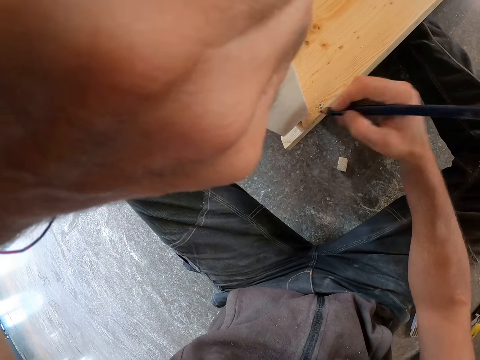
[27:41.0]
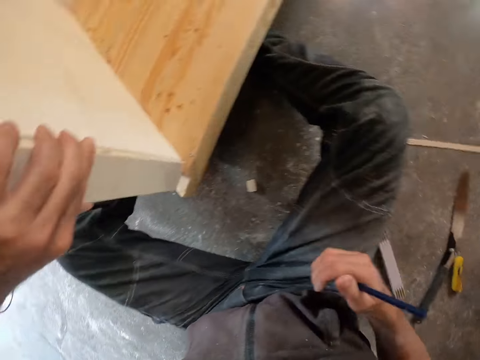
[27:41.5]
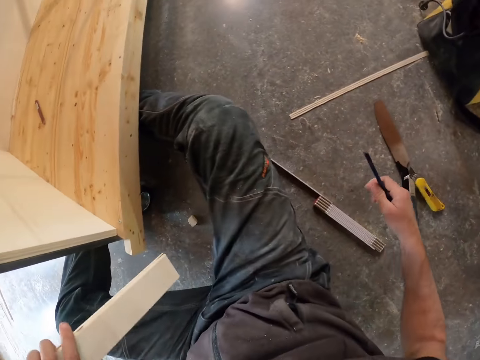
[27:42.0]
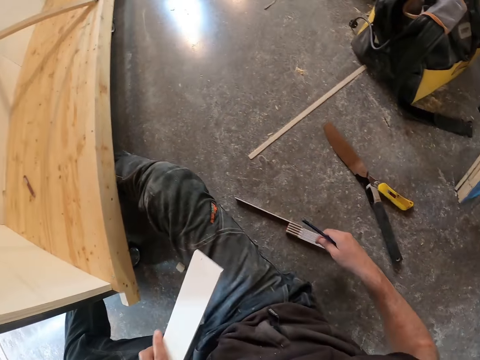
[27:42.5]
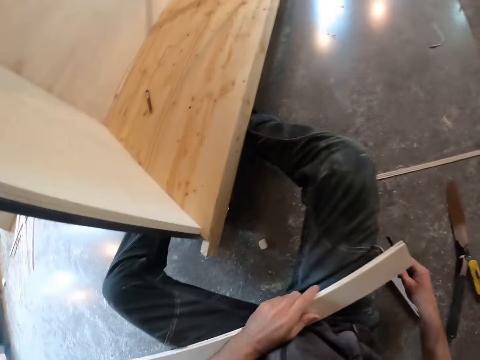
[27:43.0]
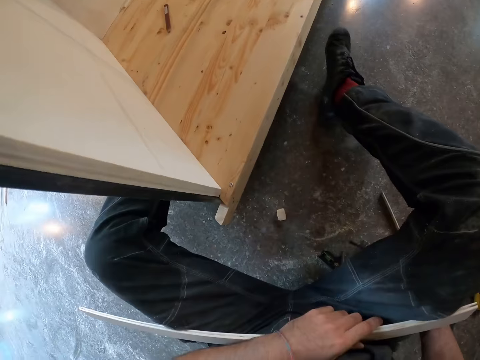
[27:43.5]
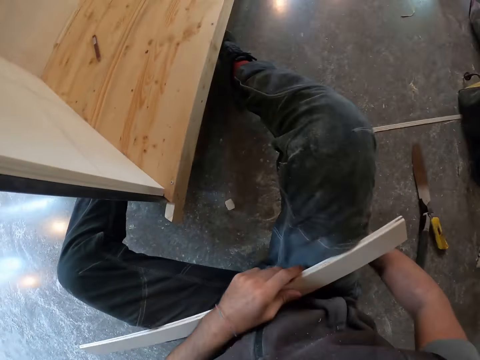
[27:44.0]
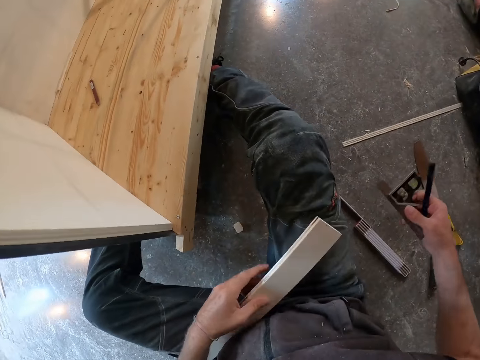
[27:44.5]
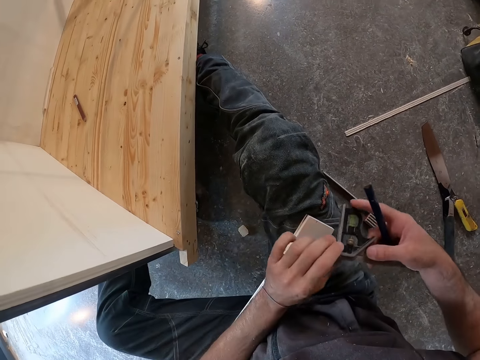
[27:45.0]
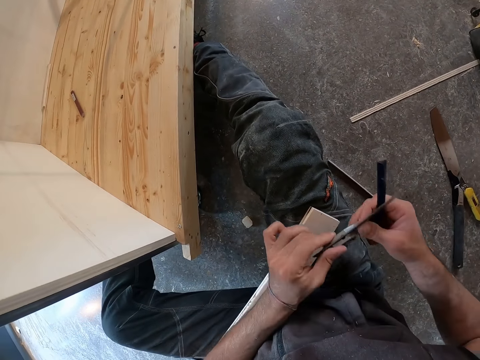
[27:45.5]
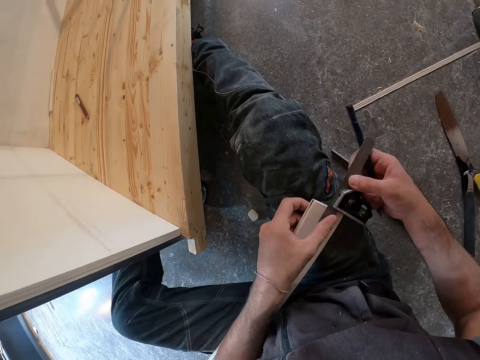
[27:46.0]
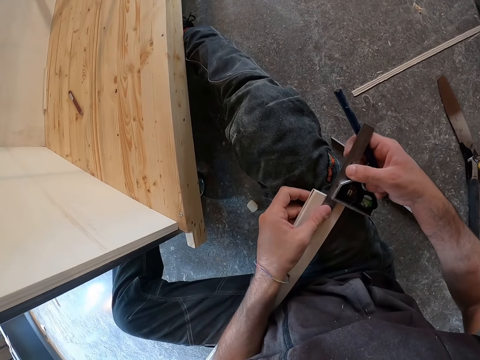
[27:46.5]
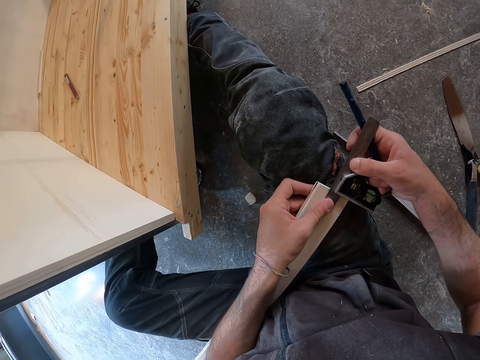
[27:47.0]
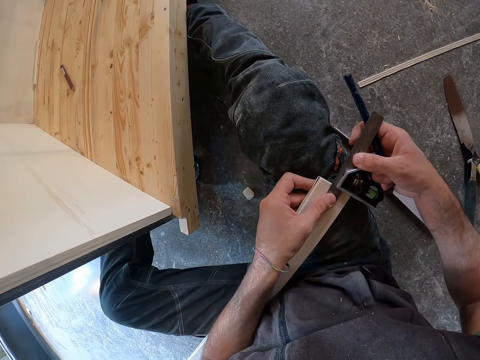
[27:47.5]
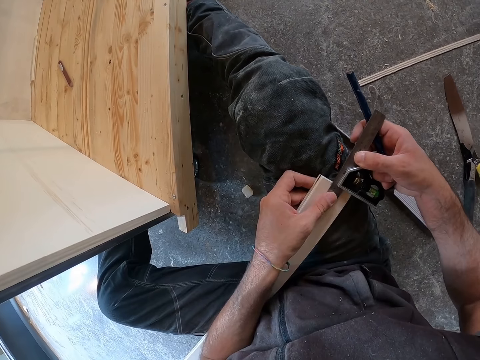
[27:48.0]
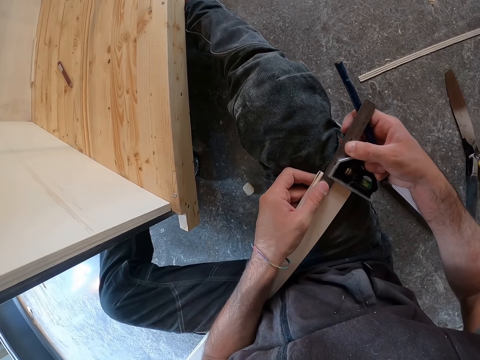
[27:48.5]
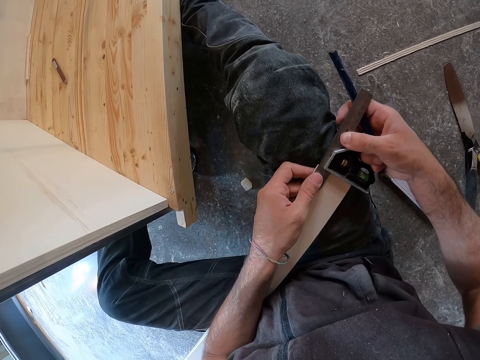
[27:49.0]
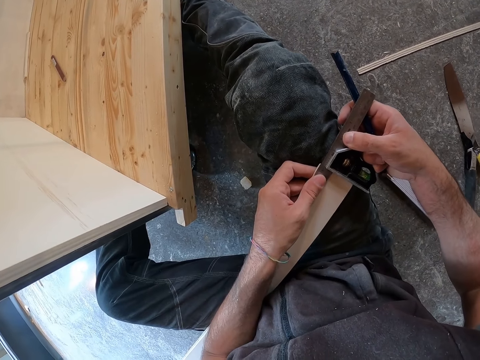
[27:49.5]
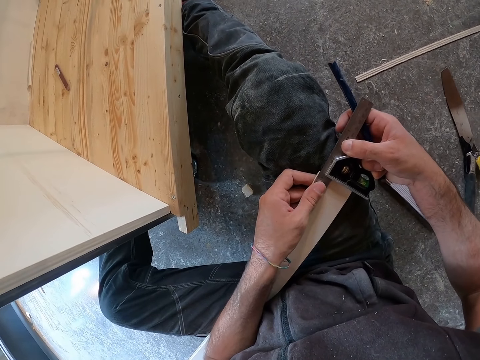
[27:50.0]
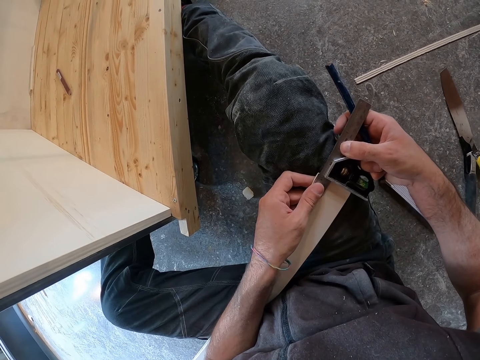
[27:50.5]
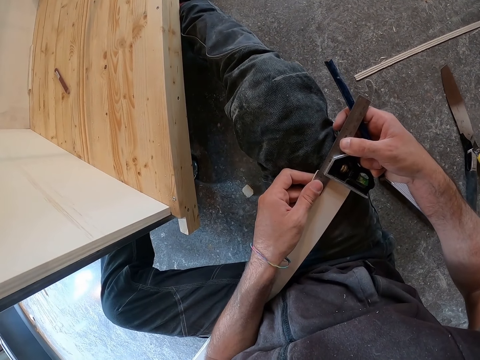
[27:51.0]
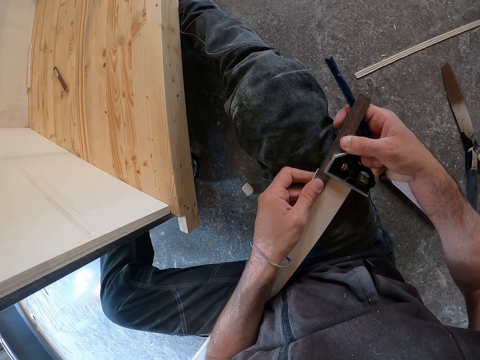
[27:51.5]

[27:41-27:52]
The camera wearer looks around the floor. He removes the piece of wood from the wooden structure with his left hand. He picks up a combination square or measuring tool on the floor with his right hand. He holds the combination square with both hands. He turns the measuring tool. He measures the wood. He places the combination square on the piece of wood with both hands.

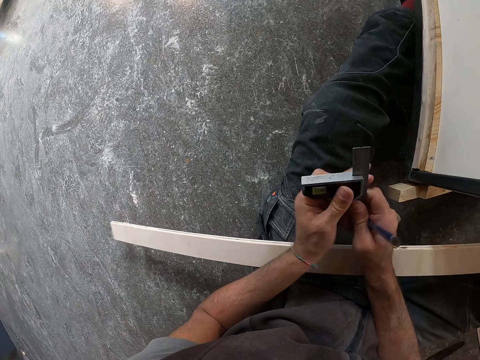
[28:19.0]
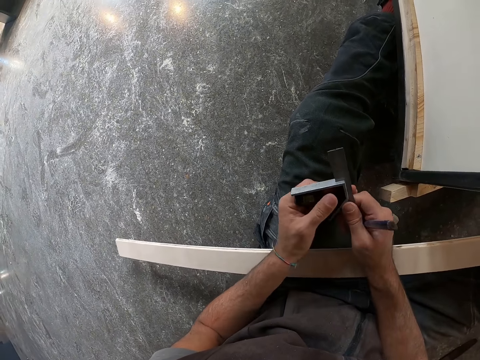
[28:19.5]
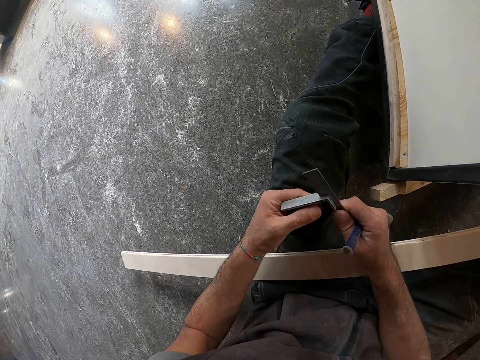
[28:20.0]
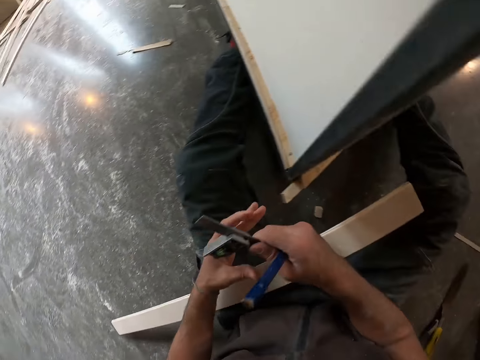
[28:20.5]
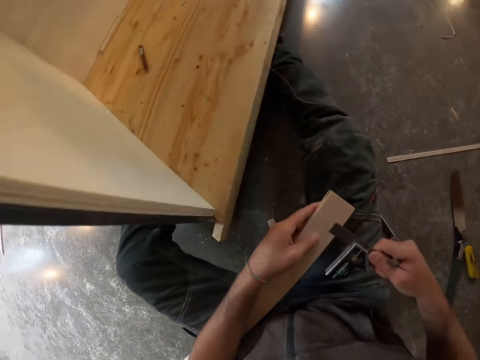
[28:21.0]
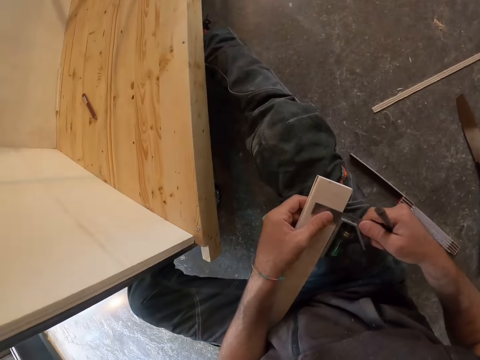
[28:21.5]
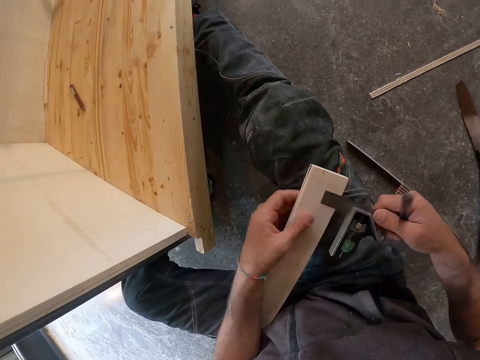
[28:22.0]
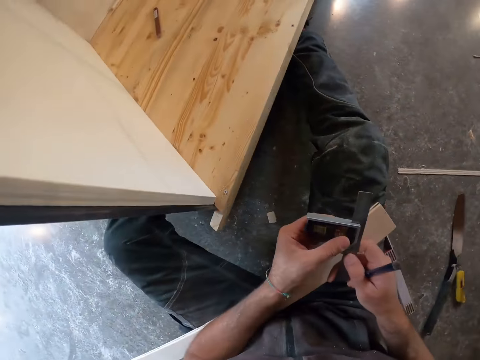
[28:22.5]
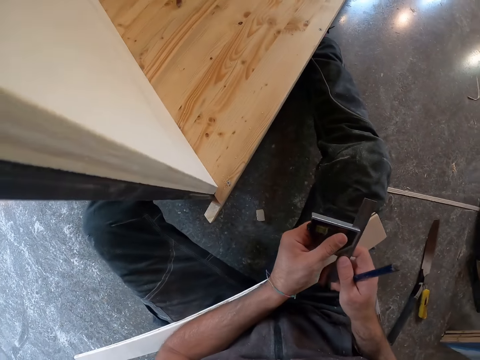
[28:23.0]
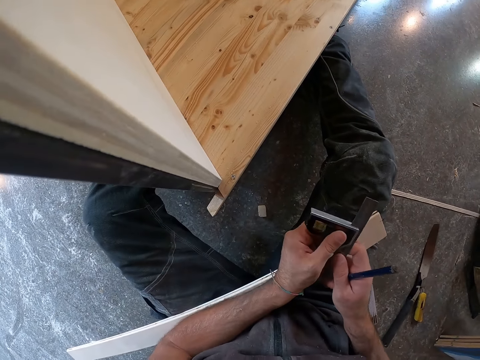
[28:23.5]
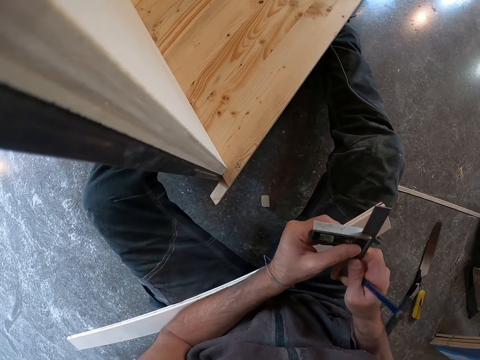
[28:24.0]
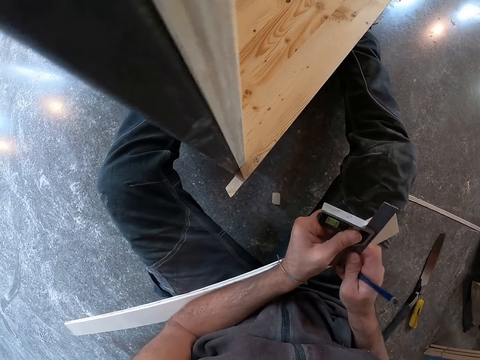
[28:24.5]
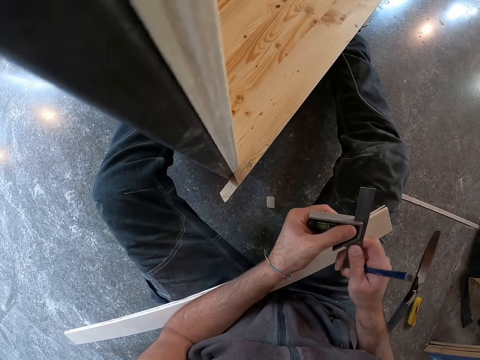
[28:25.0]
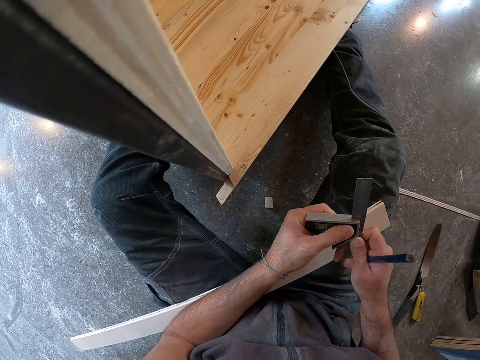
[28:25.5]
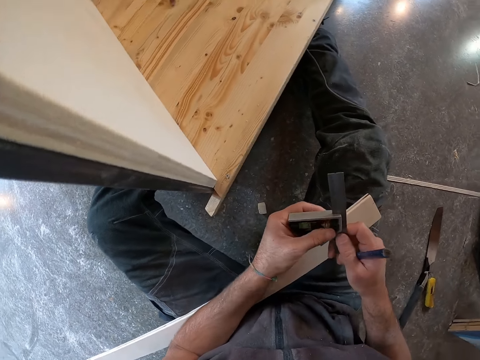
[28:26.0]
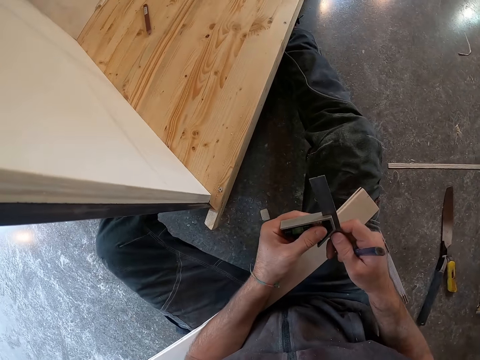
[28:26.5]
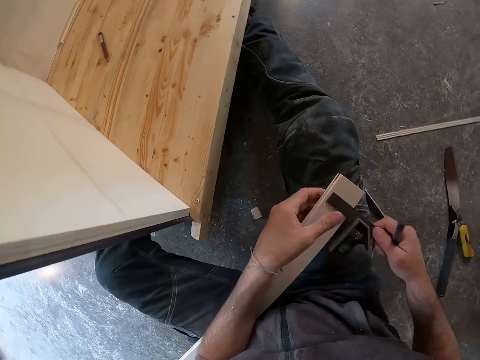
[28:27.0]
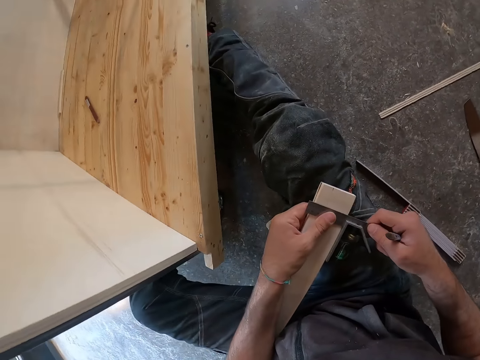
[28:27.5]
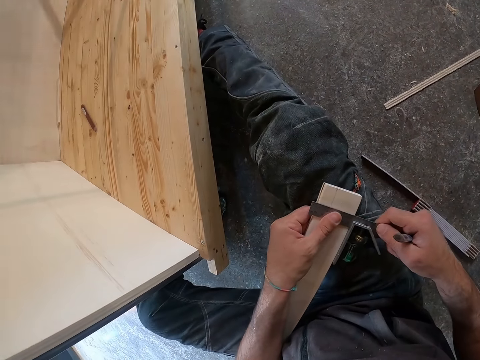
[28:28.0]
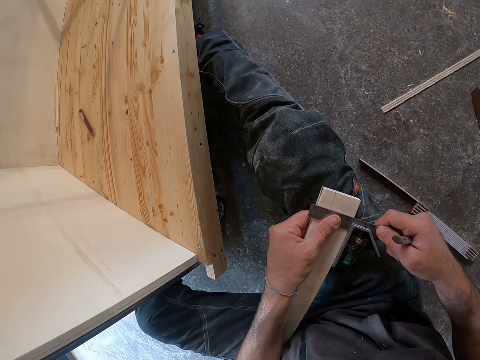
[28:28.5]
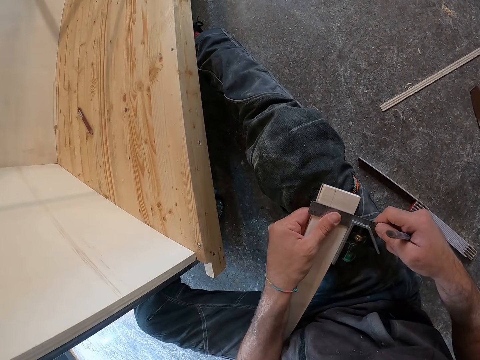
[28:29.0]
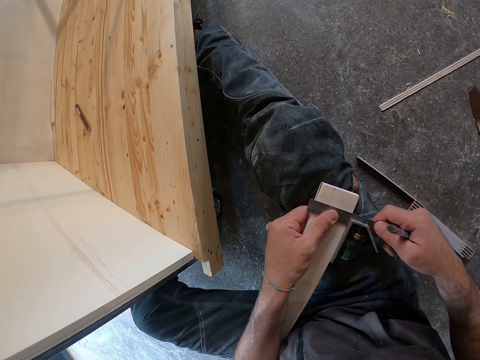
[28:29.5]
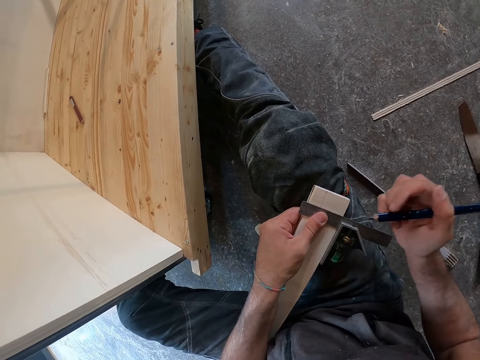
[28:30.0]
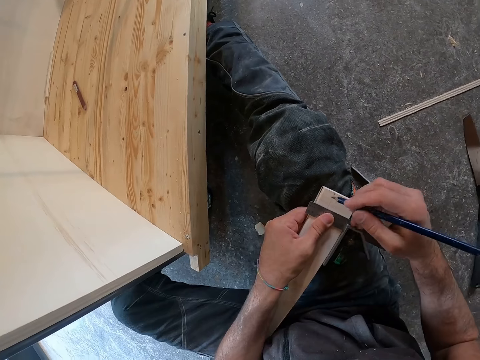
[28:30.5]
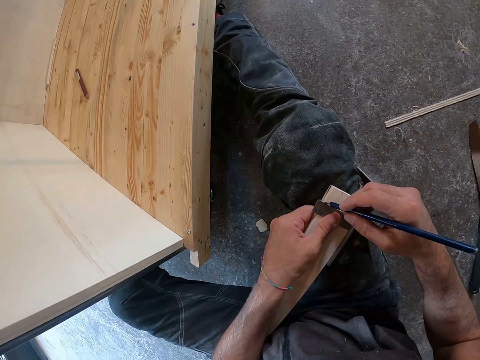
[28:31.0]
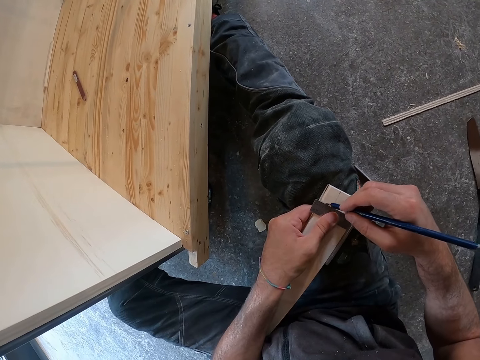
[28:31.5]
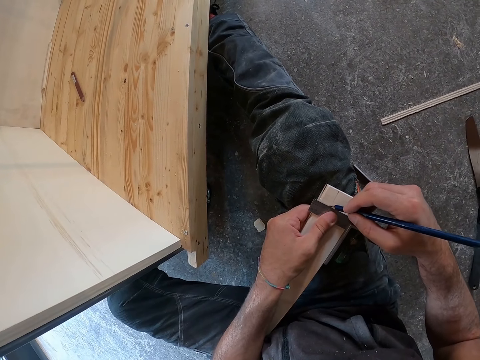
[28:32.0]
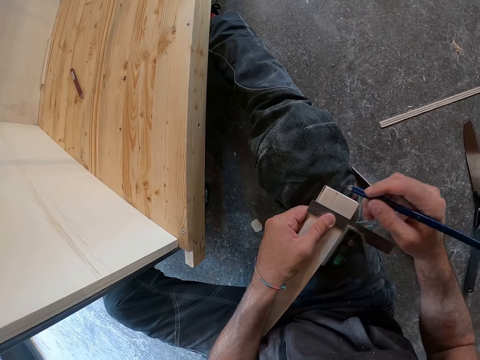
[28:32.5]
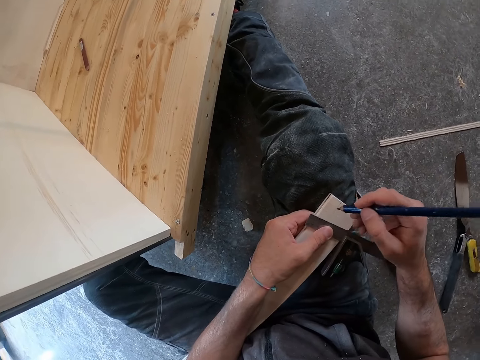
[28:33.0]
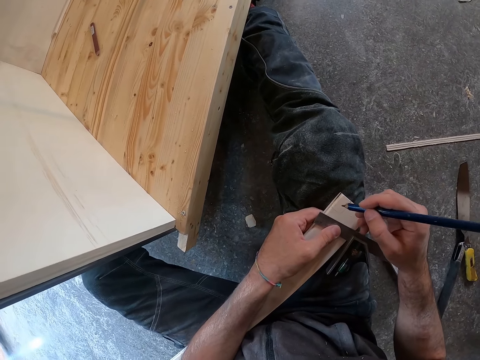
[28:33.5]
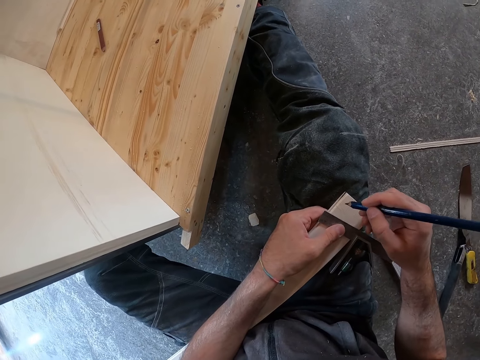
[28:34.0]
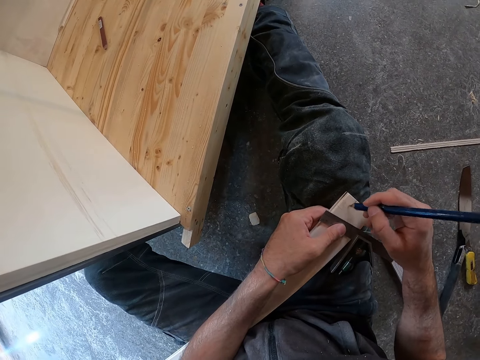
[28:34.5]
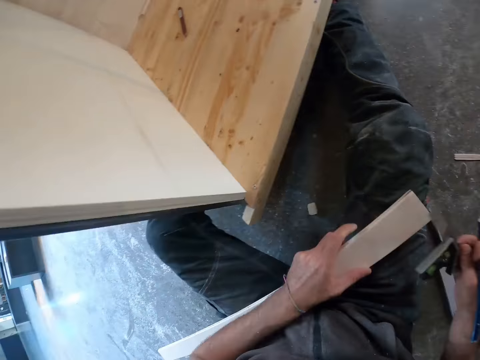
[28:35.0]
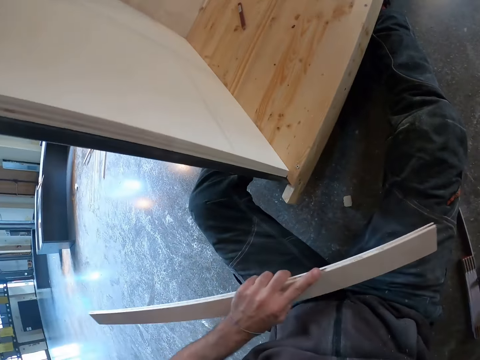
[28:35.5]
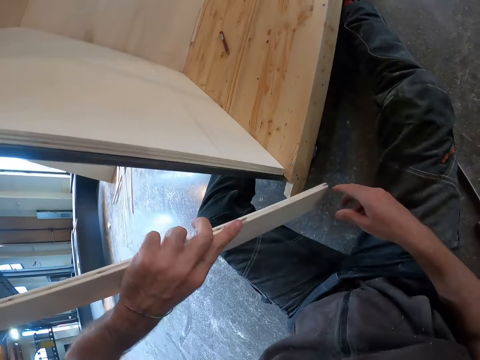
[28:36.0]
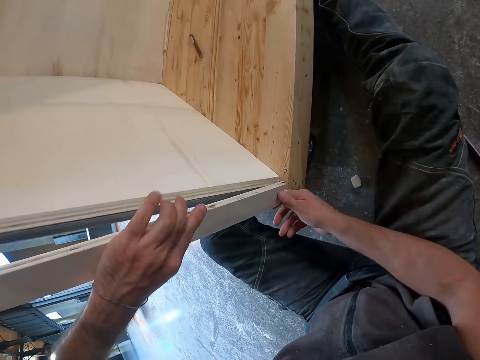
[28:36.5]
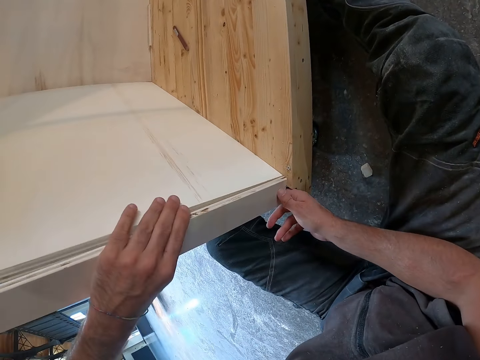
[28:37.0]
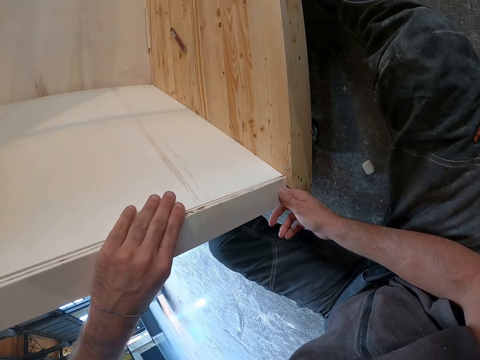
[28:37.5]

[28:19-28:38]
The camera wearer picks up the piece of wood on his lap with his left hand. He measures the wood. He places the combination square in his right hand on the piece of wood. He adjusts the combination square with both hands. He measures the wood. He places the combination square in his right hand on the piece of wood. He marks the piece of wood with the pencil in his right hand. He drops the combination square on the floor with his right hand. He lifts the piece of wood on his lap with his left hand. He fixes the piece of wood on the wooden structure with both hands.
